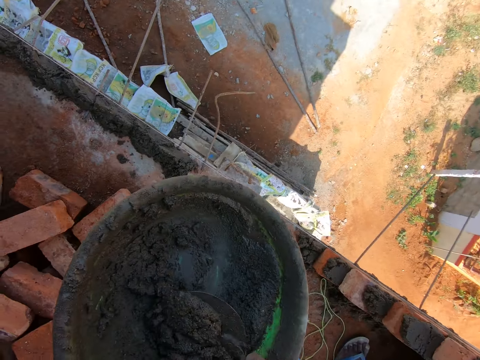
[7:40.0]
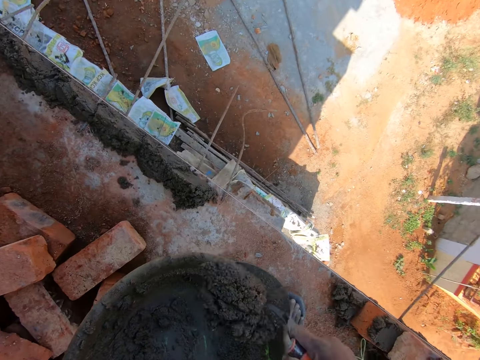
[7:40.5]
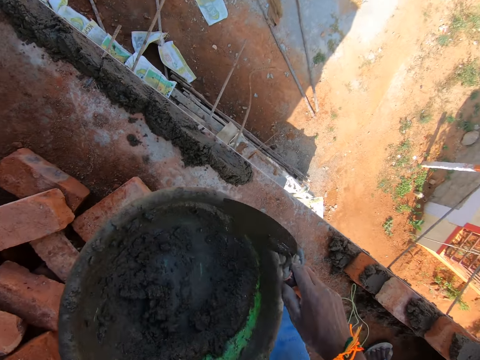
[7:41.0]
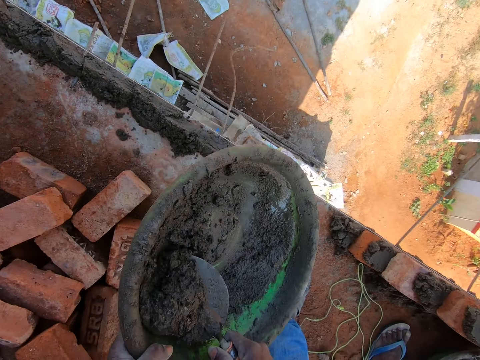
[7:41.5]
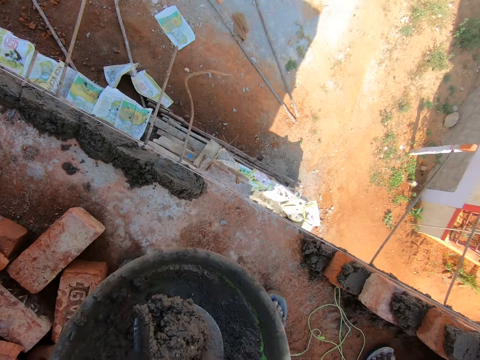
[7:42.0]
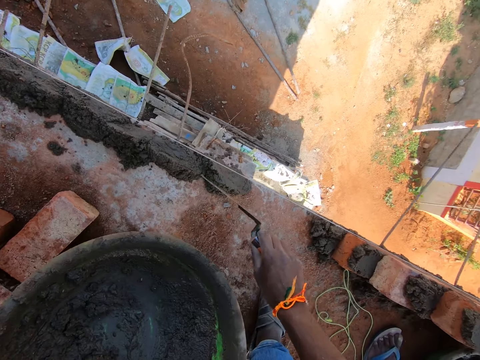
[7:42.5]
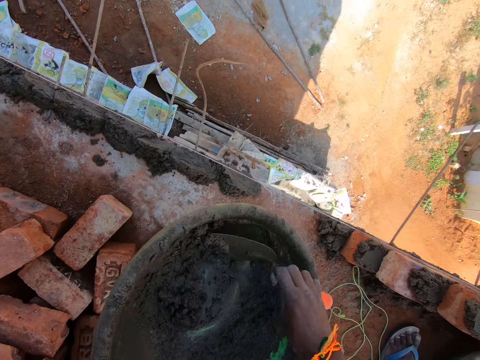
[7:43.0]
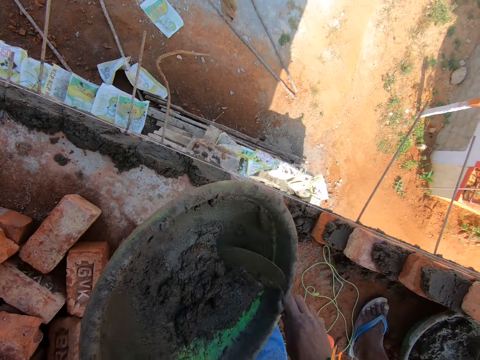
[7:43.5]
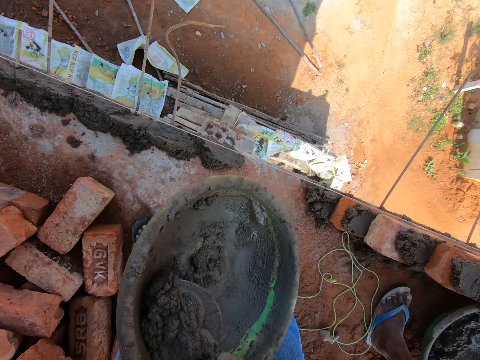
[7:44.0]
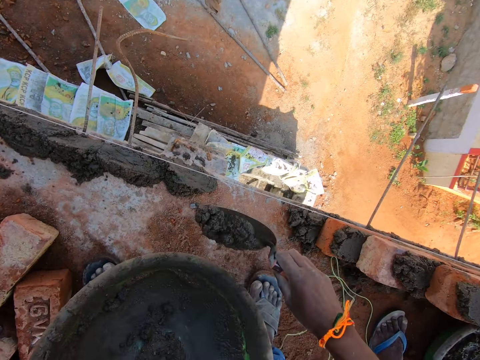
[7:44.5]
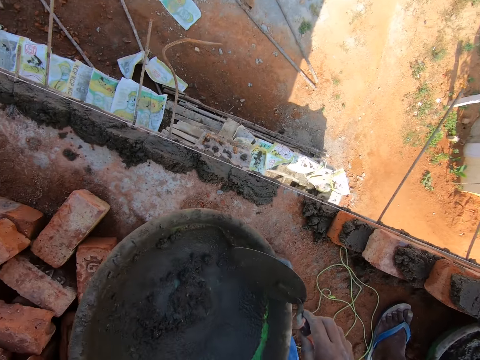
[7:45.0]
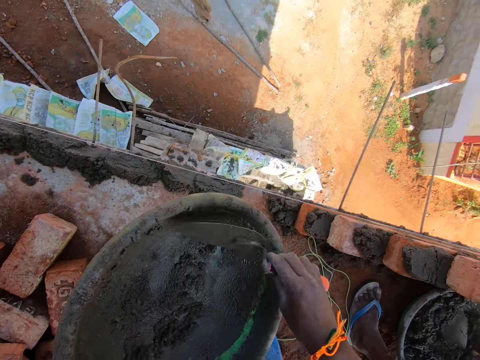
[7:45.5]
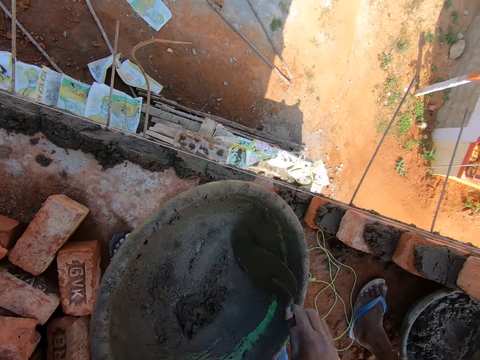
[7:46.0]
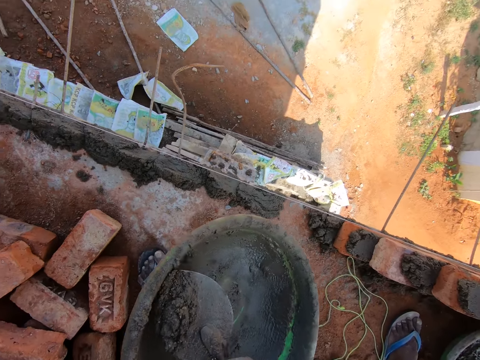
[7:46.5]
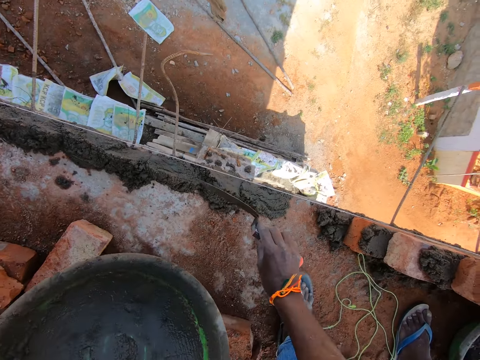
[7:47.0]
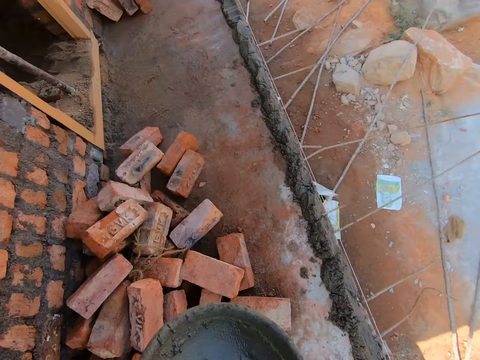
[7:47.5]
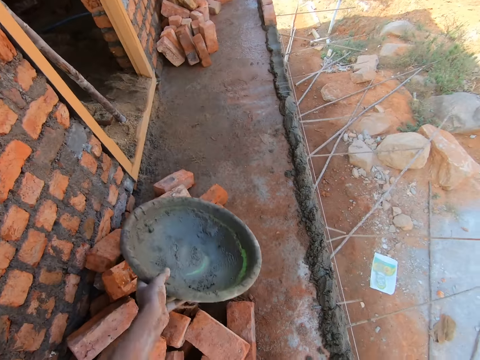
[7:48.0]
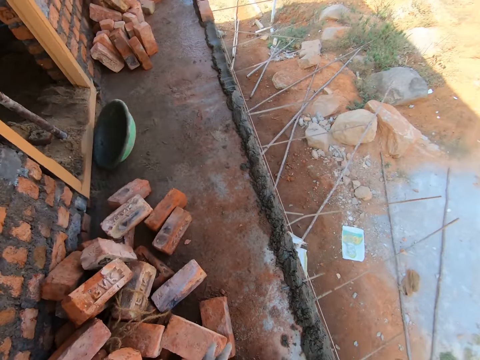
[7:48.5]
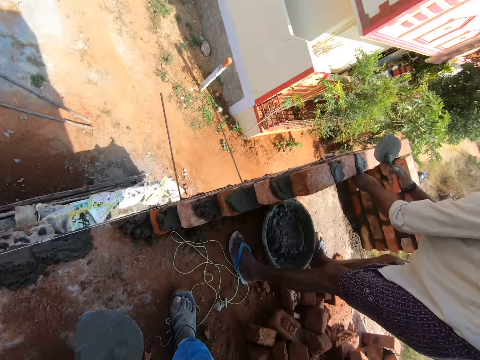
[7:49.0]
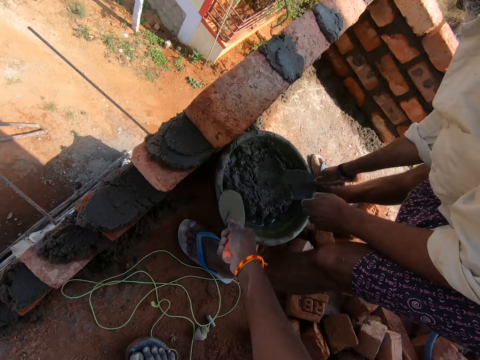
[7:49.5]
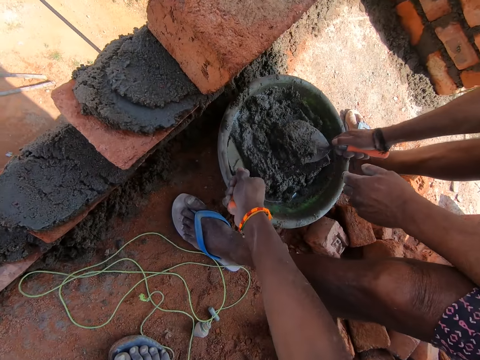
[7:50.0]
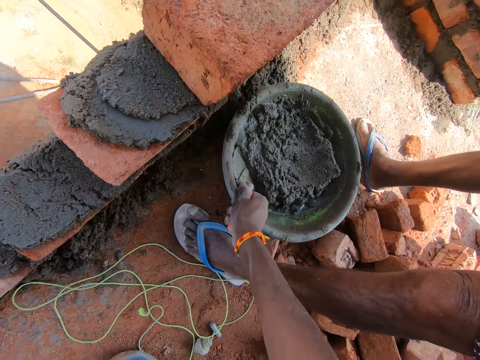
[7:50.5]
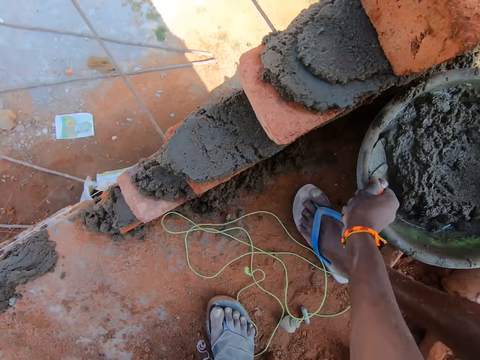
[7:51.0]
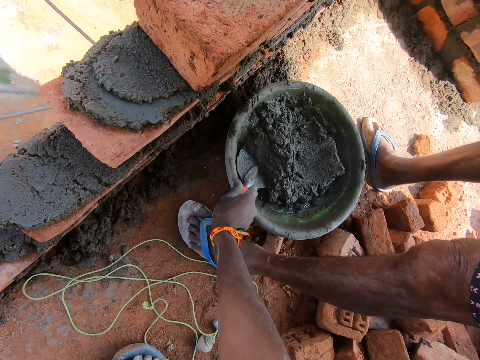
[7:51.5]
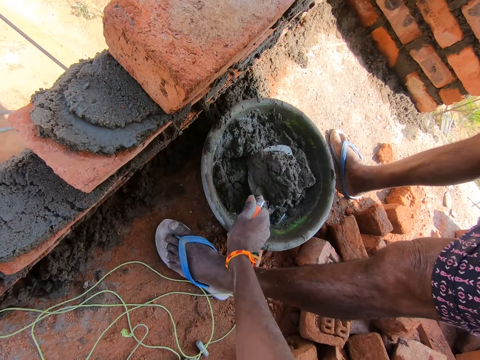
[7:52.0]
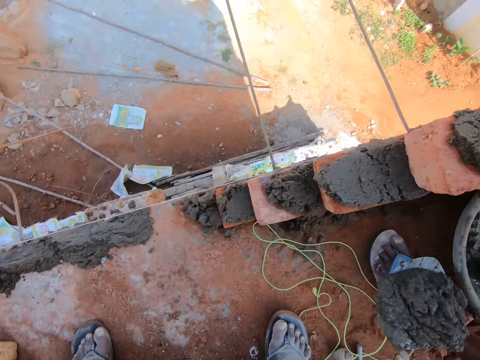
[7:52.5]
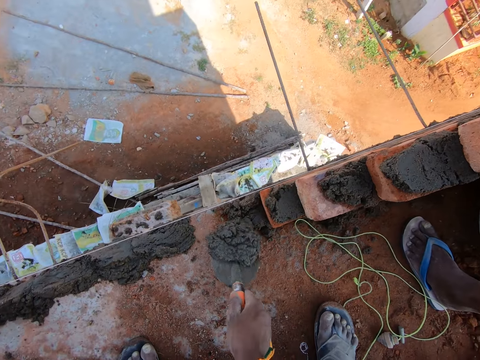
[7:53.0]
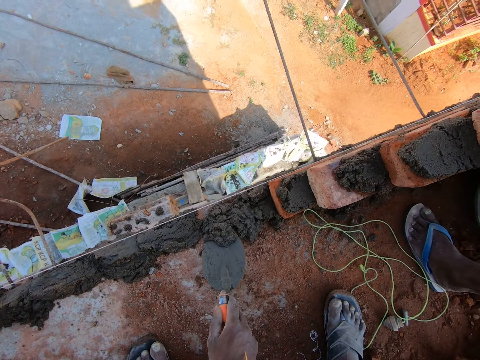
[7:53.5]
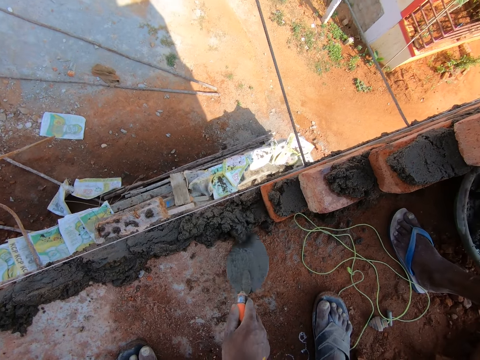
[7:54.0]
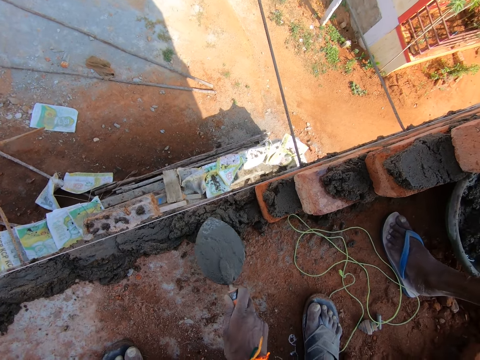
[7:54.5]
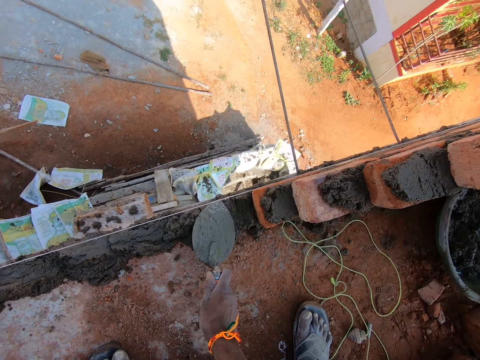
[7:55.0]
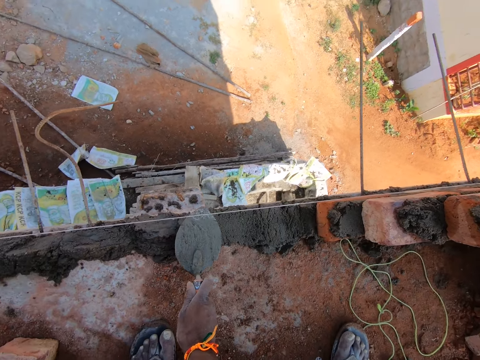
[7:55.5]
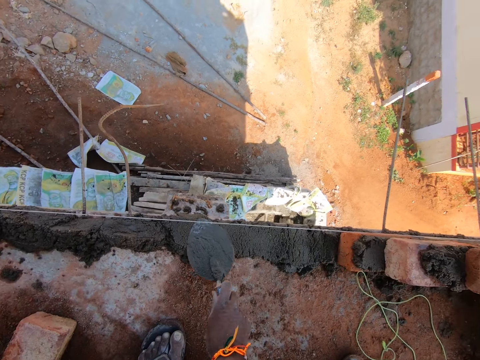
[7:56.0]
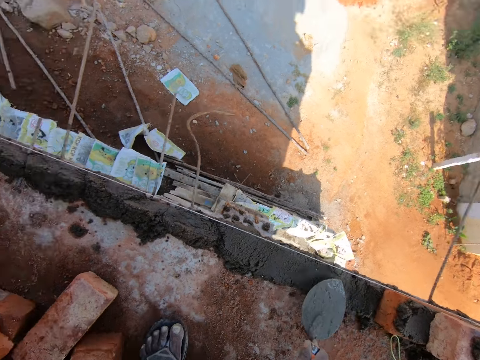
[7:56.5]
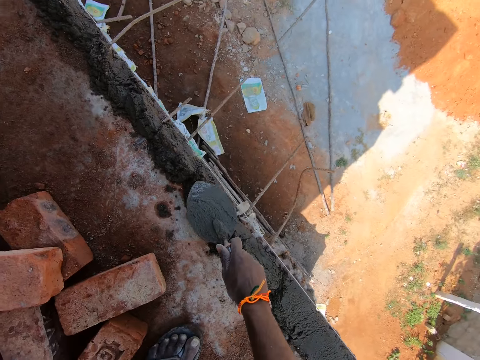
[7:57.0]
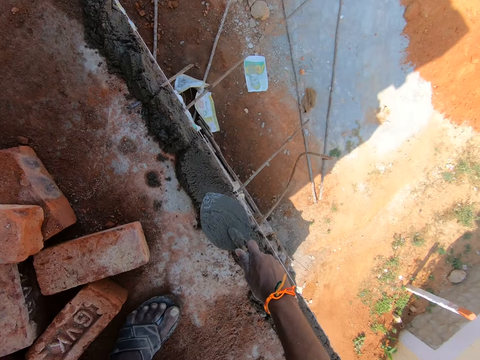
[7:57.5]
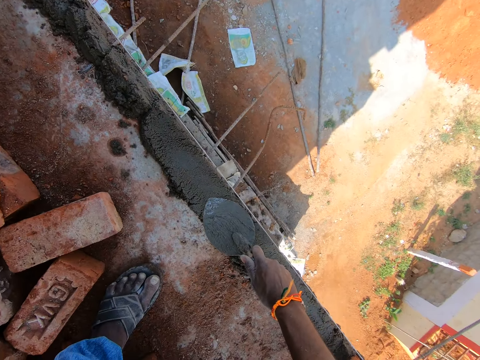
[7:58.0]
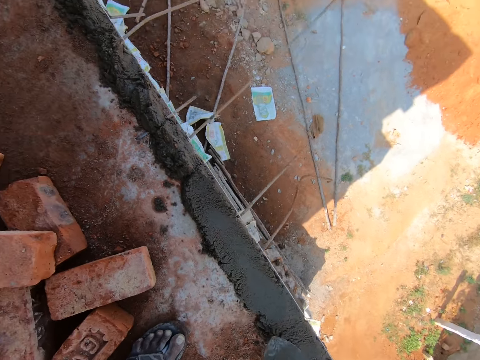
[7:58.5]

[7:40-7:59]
The camera wearer scoops sand. They pour the sand on the floor. They scoop the sand. They pour the sand on the floor. They throw a basin on the floor. They scoop the sand. They pour the sand on the floor. They spread the sand.

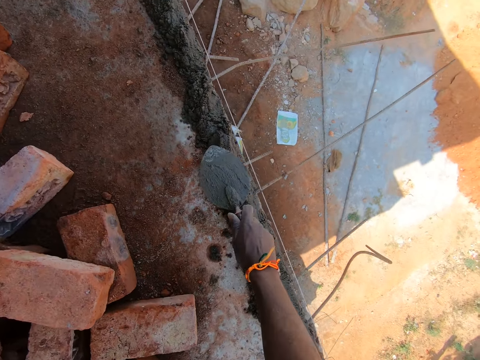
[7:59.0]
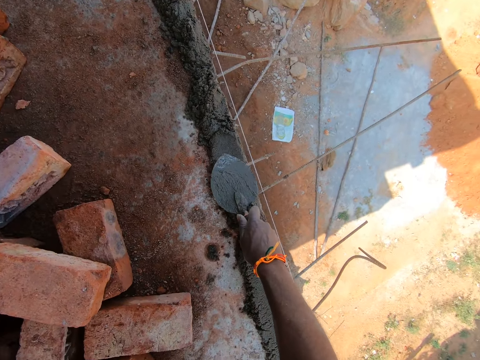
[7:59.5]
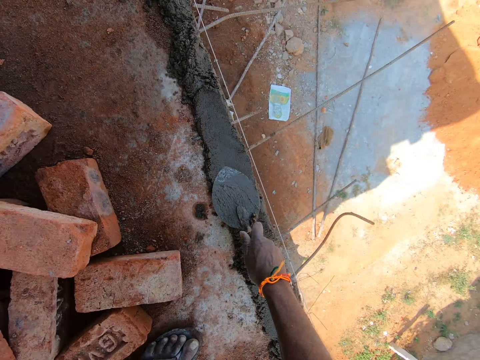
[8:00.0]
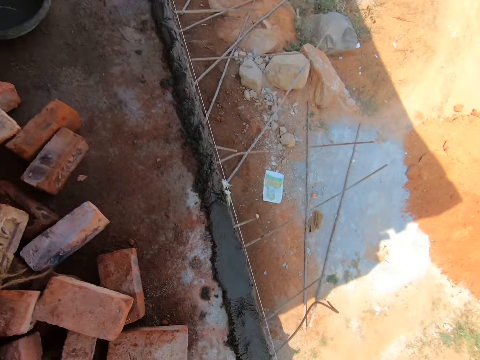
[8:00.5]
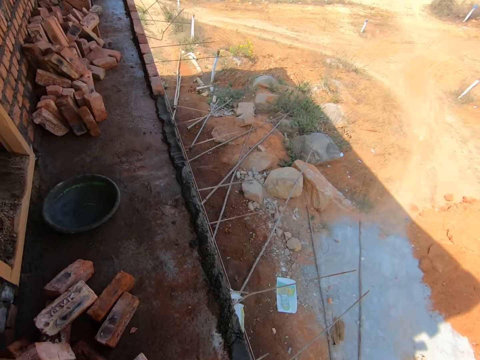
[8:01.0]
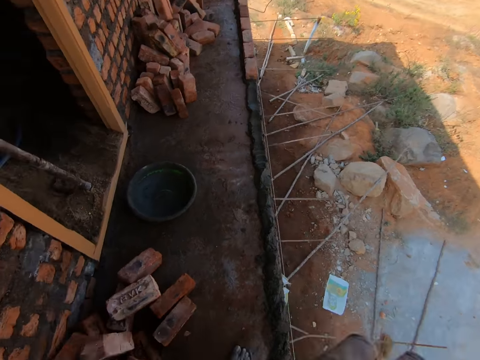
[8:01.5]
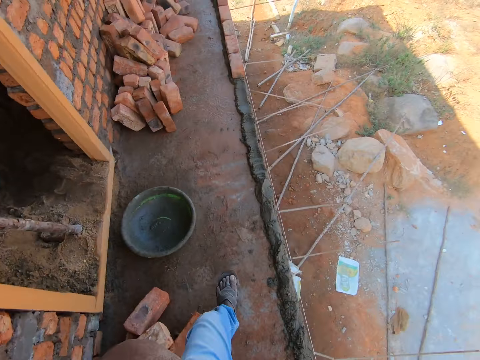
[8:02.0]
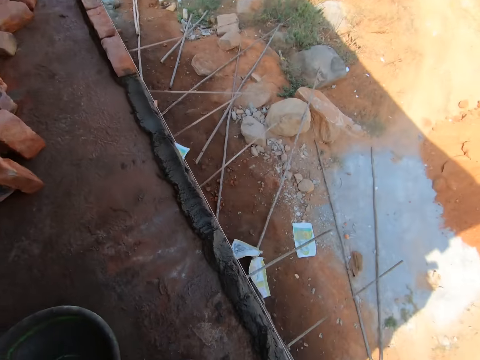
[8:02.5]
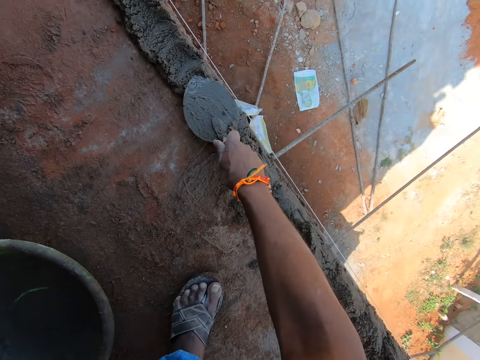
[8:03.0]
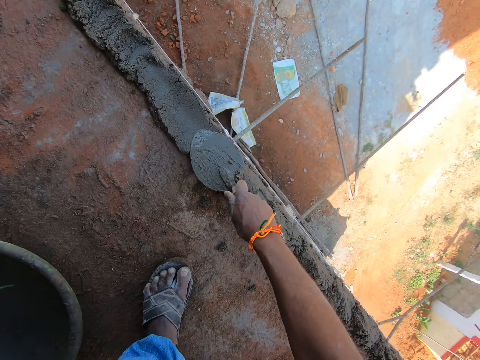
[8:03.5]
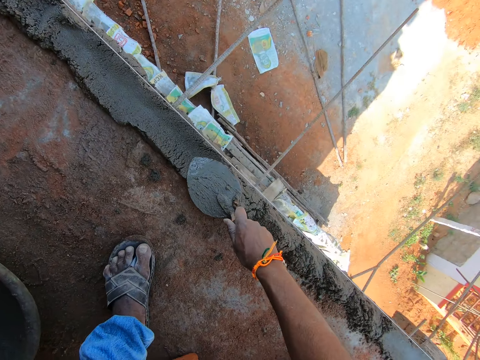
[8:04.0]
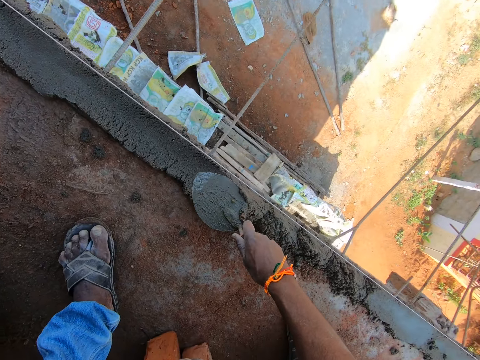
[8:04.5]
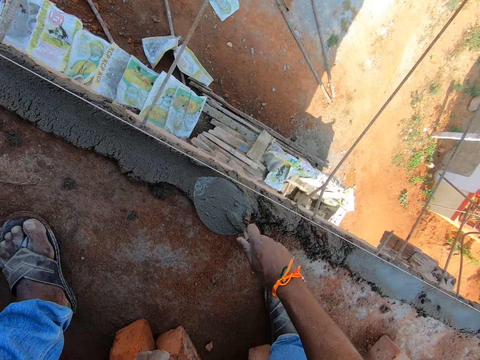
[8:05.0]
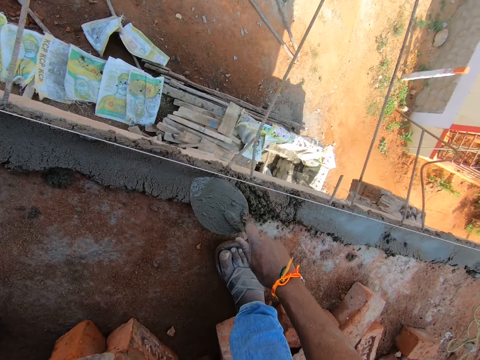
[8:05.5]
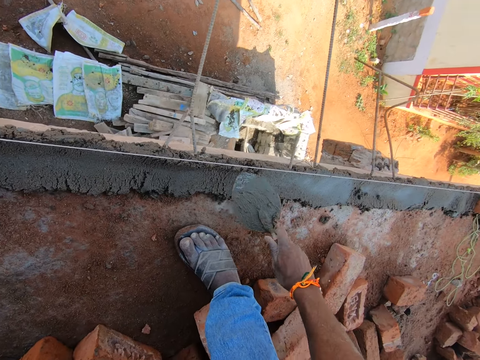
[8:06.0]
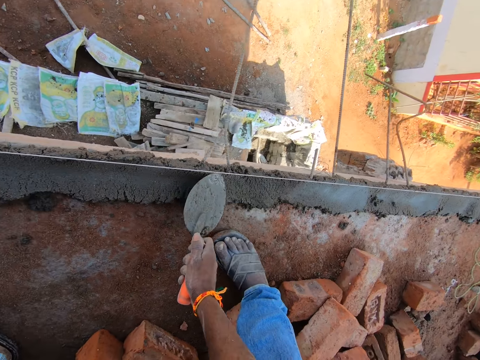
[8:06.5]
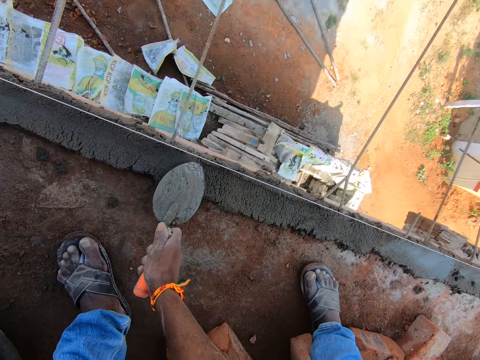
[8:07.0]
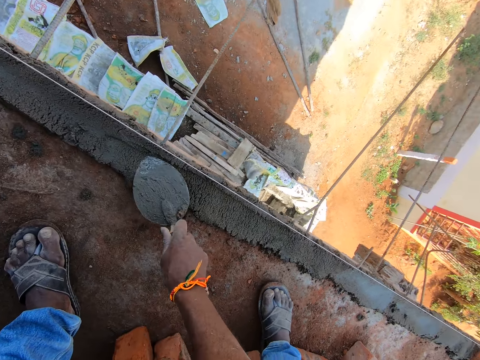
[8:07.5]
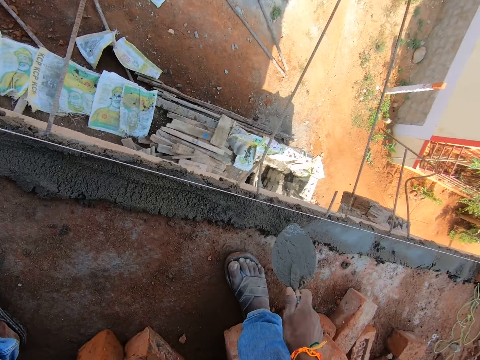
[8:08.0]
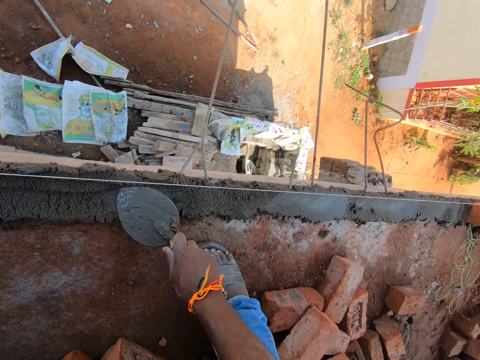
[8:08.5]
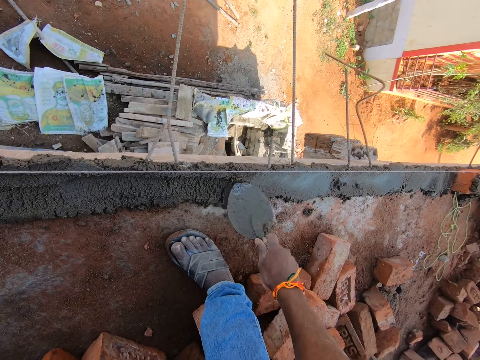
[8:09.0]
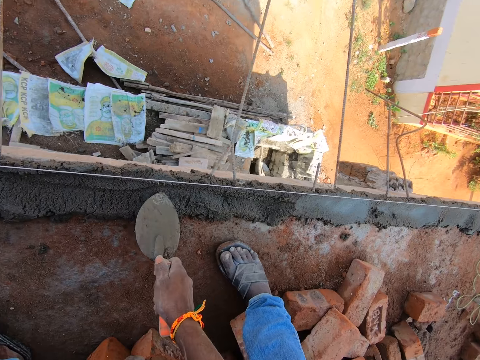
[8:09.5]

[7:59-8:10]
The camera wearer walks. They spread sand.
